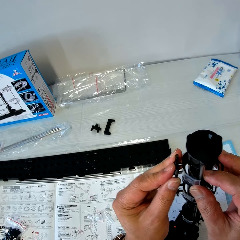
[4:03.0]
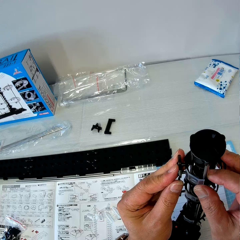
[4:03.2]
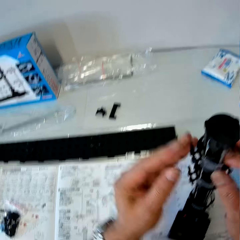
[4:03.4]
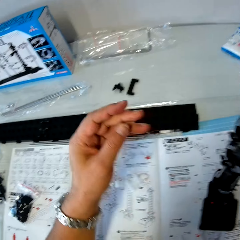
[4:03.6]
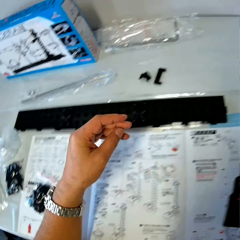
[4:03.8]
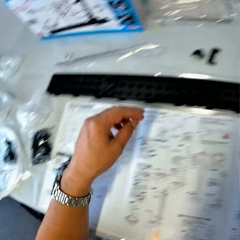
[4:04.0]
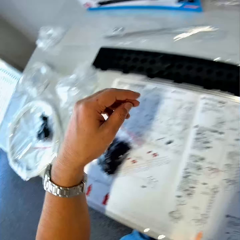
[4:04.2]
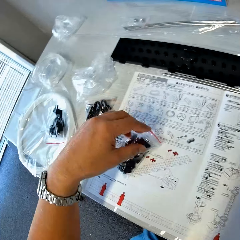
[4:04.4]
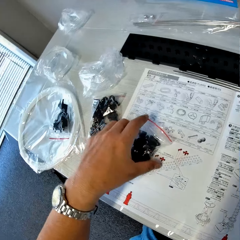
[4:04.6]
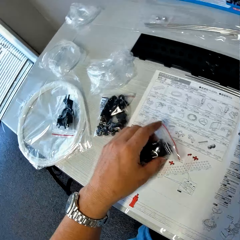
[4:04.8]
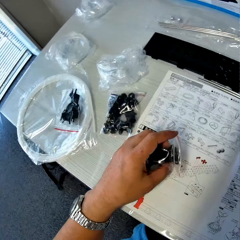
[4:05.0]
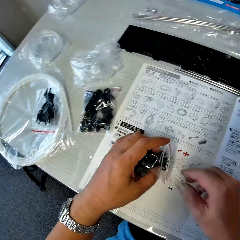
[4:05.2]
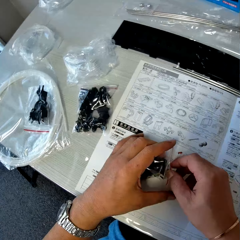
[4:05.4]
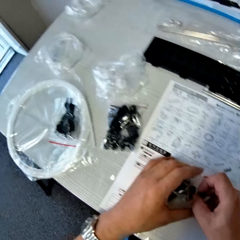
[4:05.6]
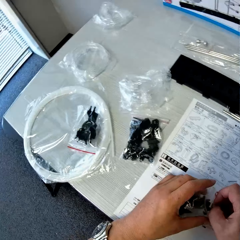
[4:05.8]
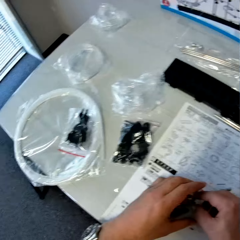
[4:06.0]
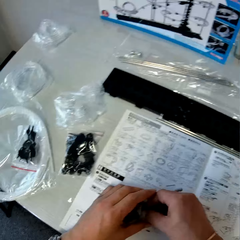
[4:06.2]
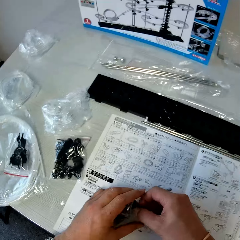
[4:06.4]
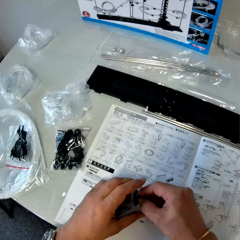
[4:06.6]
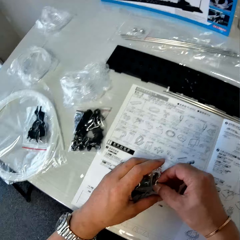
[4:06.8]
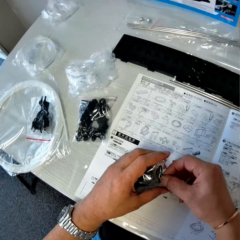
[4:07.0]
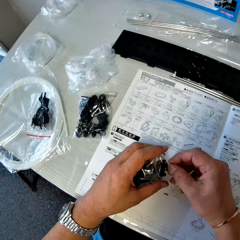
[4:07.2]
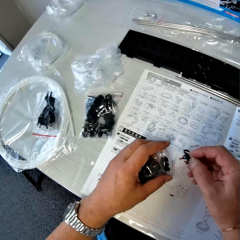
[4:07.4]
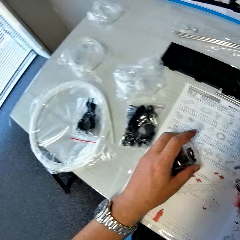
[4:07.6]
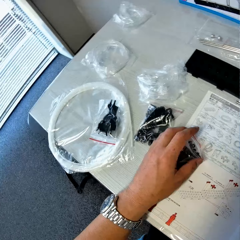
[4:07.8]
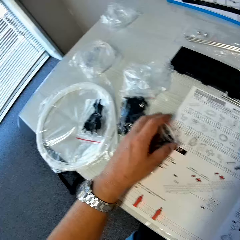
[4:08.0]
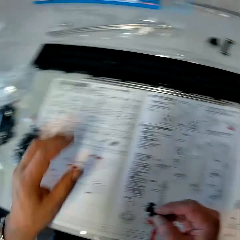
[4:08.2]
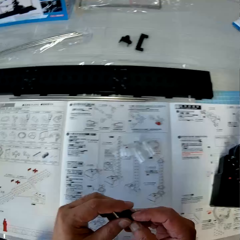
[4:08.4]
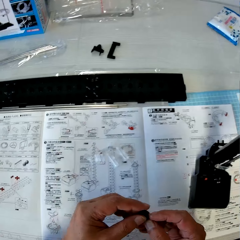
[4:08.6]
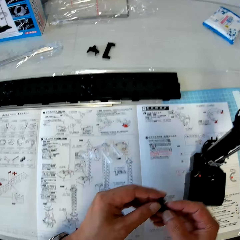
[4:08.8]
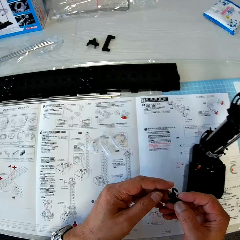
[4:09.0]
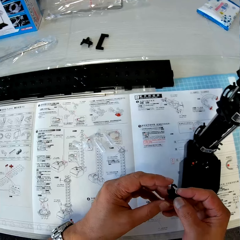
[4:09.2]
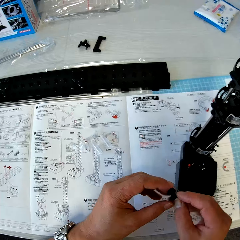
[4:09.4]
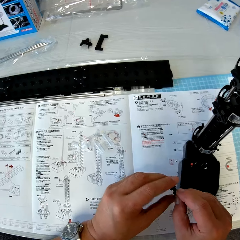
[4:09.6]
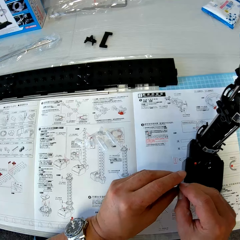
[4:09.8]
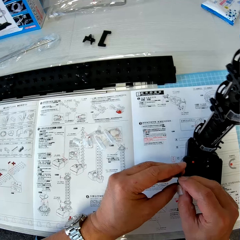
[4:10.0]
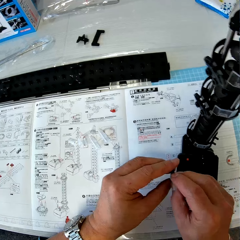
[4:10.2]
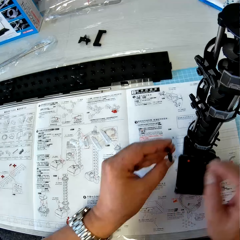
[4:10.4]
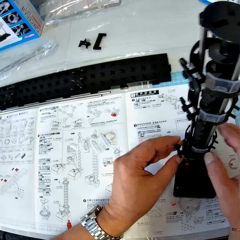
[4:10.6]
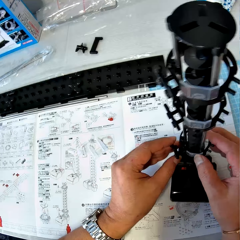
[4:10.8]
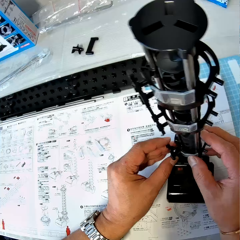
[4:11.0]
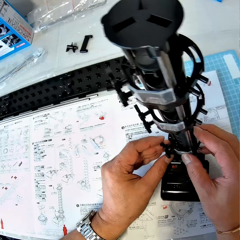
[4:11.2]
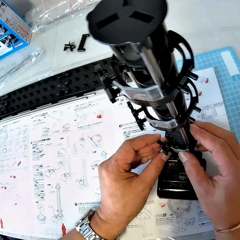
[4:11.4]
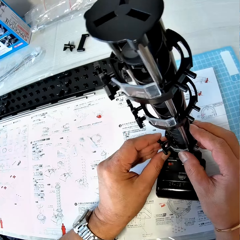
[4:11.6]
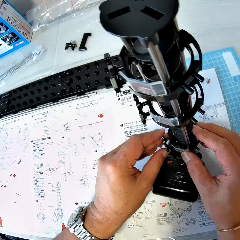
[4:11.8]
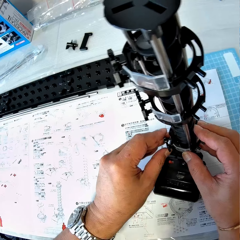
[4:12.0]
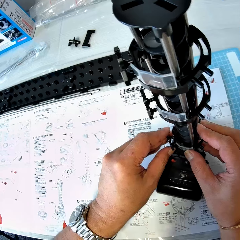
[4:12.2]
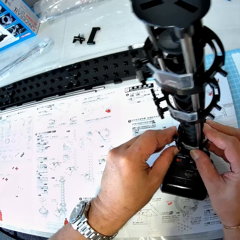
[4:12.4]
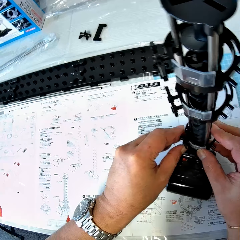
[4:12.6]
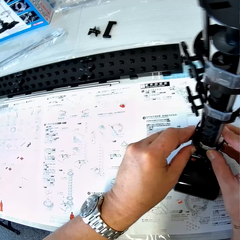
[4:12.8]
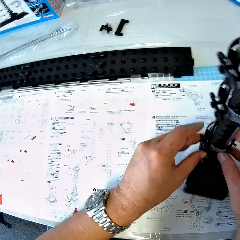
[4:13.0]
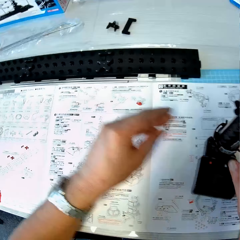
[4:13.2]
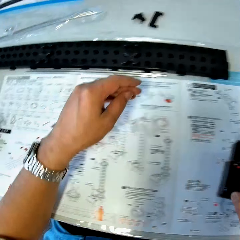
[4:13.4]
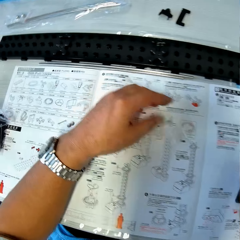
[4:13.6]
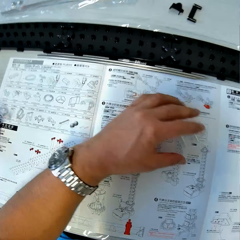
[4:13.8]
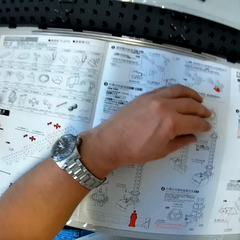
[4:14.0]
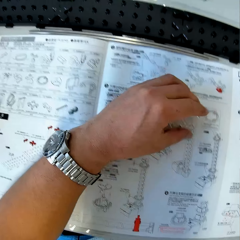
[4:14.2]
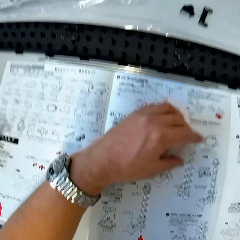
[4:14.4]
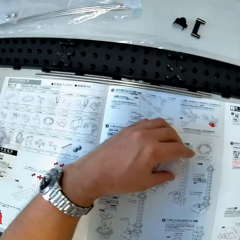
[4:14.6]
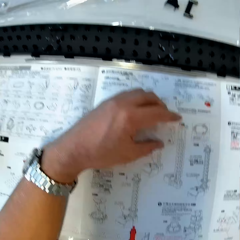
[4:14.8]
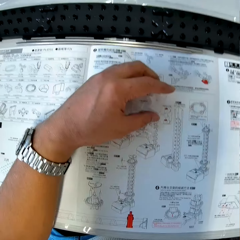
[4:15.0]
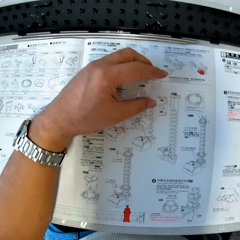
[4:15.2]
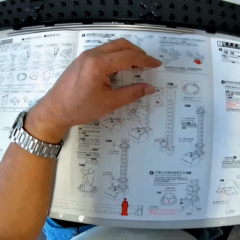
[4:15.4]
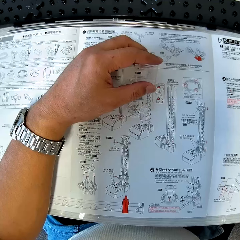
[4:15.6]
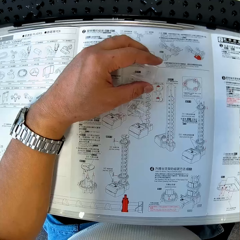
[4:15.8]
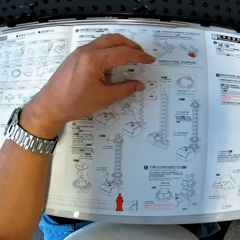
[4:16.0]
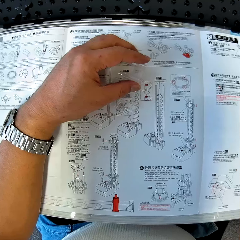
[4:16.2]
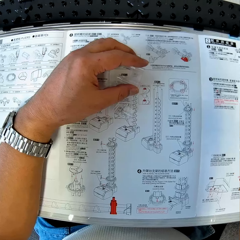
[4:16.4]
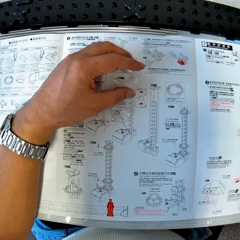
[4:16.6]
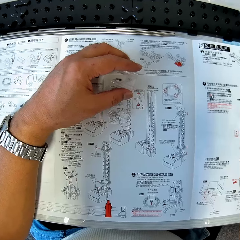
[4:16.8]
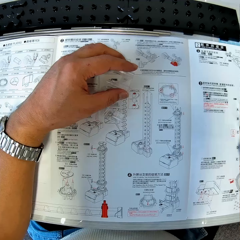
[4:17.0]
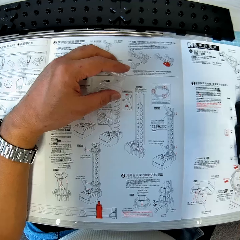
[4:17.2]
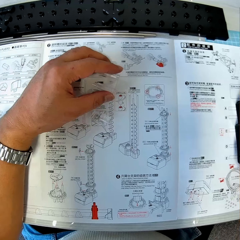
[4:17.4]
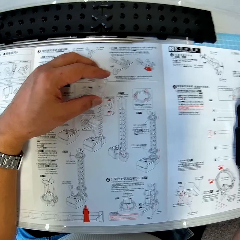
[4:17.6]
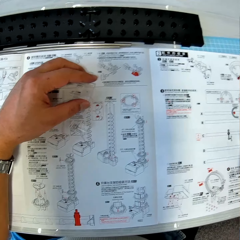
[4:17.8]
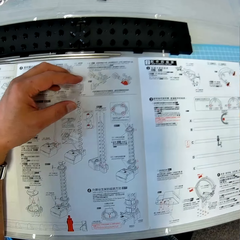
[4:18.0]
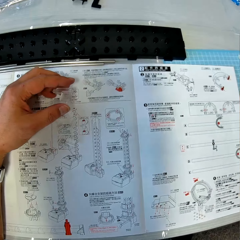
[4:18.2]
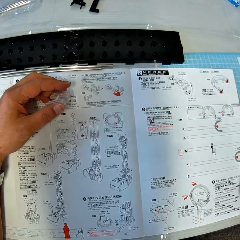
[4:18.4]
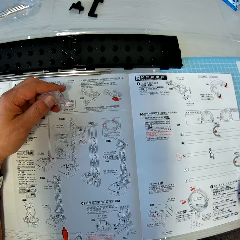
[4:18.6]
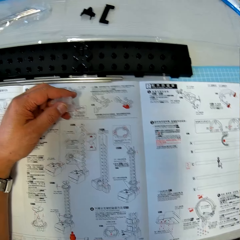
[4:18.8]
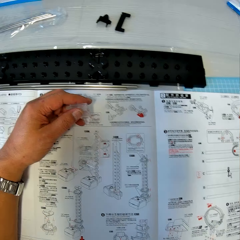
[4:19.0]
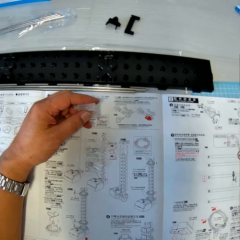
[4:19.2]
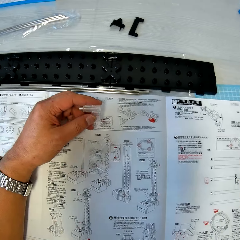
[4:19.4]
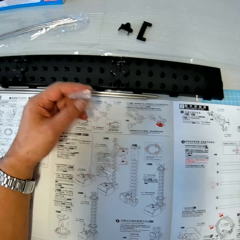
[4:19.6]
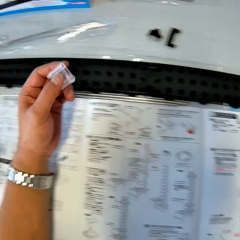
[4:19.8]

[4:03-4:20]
The camera wearer moves his left hand towards the table. He picks up the pack of rail stand from the table, removes a piece of rail stand from the pack and drops the pack of rail stand on the table. He holds the piece of rail stand in his hands. He fixes the piece of rail stand on the space rail. He holds the base of the space rail with his right hand. He picks up the loop stand from the table with his left hand. He holds the loop stand in his left hand. He moves the space rail on the table with his right hand.

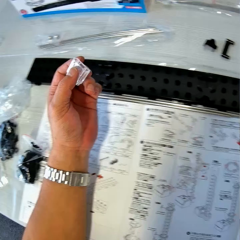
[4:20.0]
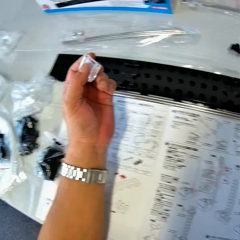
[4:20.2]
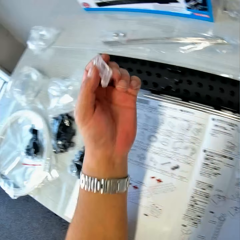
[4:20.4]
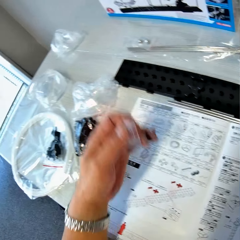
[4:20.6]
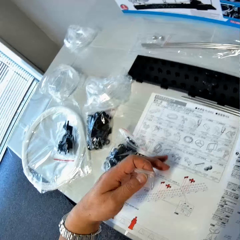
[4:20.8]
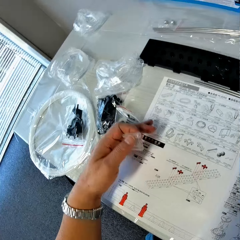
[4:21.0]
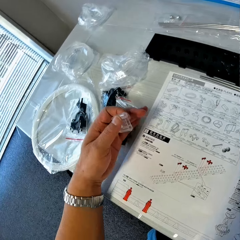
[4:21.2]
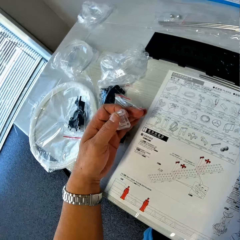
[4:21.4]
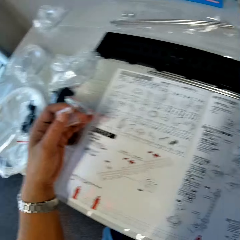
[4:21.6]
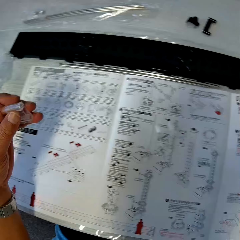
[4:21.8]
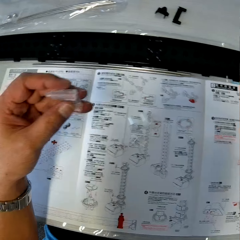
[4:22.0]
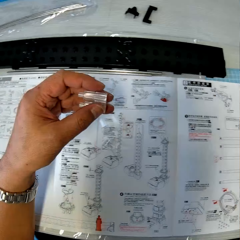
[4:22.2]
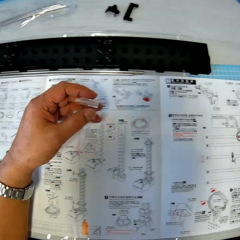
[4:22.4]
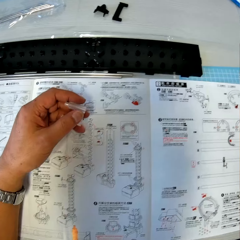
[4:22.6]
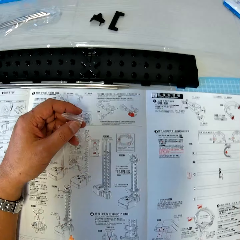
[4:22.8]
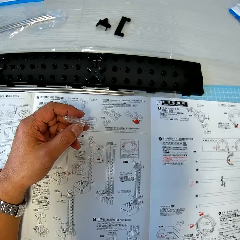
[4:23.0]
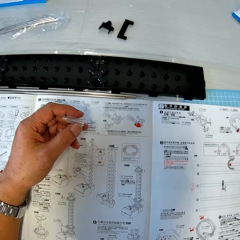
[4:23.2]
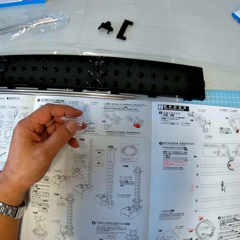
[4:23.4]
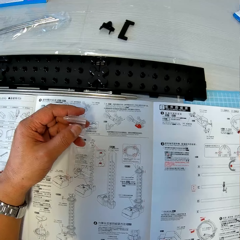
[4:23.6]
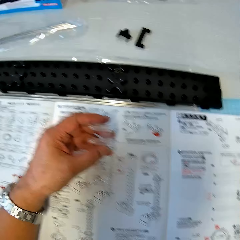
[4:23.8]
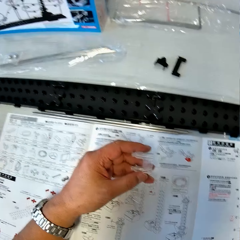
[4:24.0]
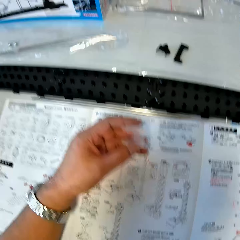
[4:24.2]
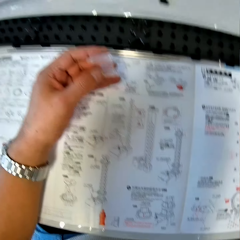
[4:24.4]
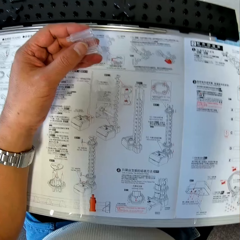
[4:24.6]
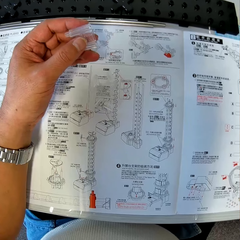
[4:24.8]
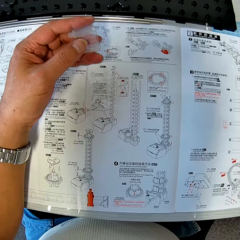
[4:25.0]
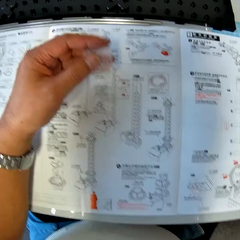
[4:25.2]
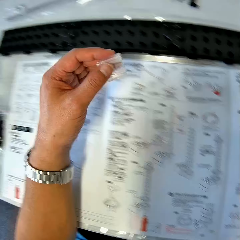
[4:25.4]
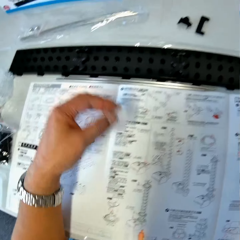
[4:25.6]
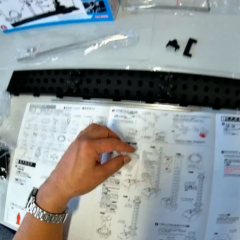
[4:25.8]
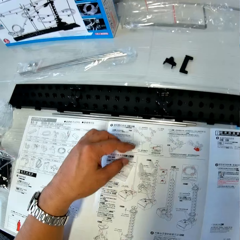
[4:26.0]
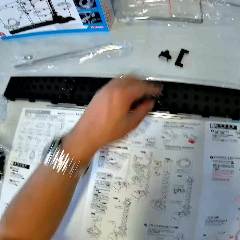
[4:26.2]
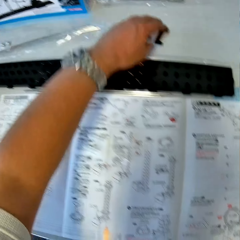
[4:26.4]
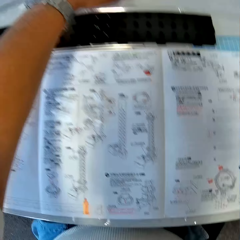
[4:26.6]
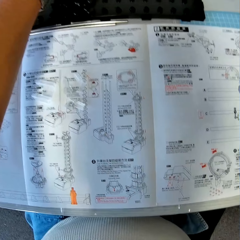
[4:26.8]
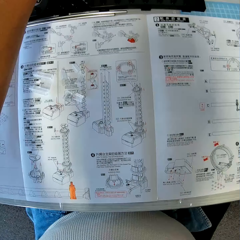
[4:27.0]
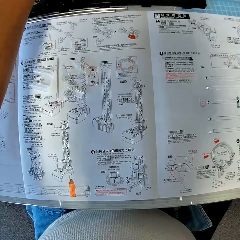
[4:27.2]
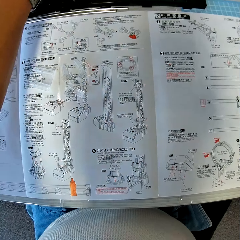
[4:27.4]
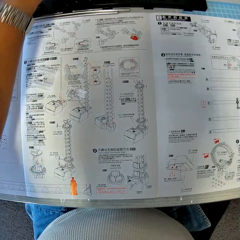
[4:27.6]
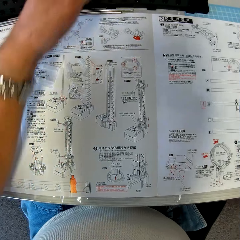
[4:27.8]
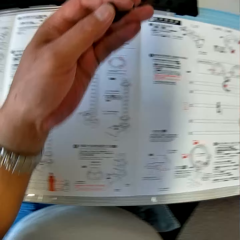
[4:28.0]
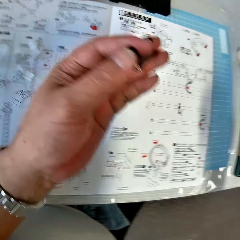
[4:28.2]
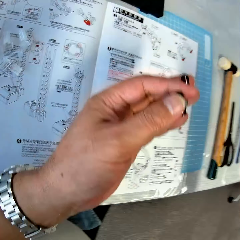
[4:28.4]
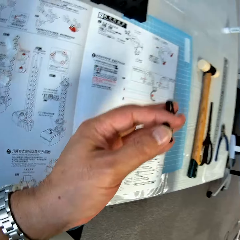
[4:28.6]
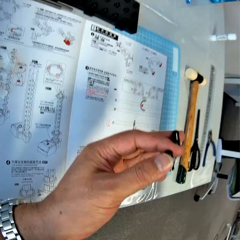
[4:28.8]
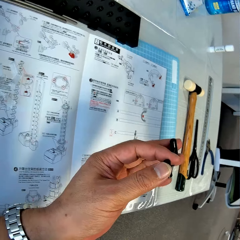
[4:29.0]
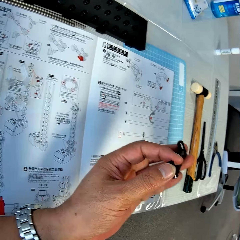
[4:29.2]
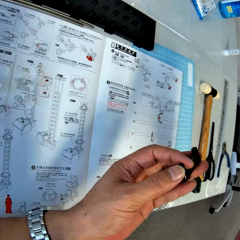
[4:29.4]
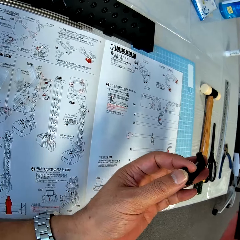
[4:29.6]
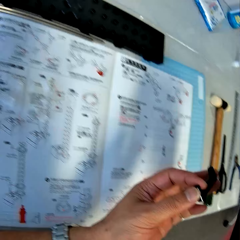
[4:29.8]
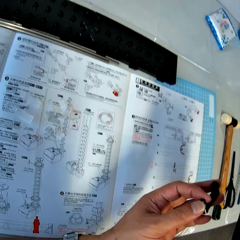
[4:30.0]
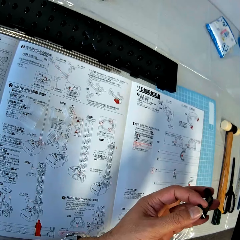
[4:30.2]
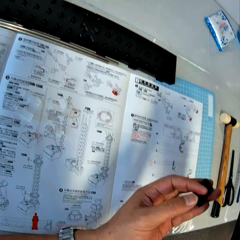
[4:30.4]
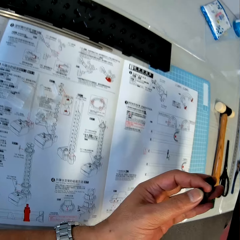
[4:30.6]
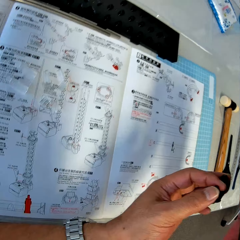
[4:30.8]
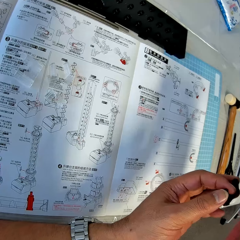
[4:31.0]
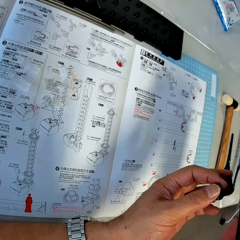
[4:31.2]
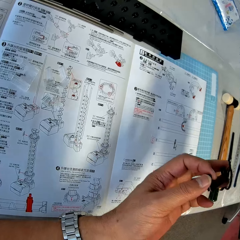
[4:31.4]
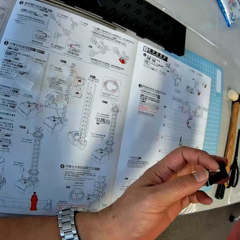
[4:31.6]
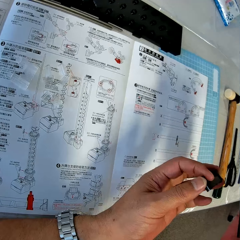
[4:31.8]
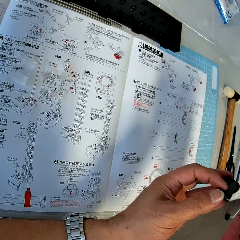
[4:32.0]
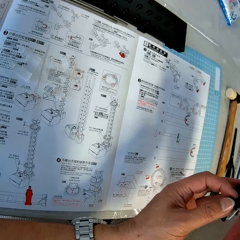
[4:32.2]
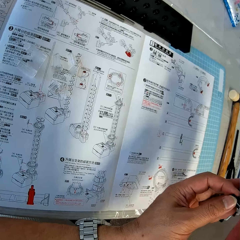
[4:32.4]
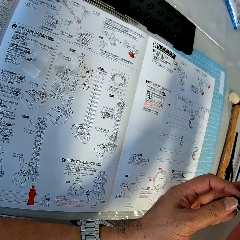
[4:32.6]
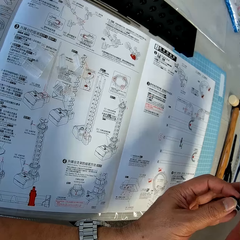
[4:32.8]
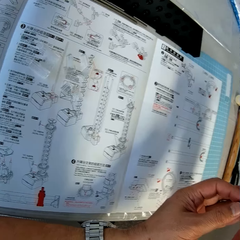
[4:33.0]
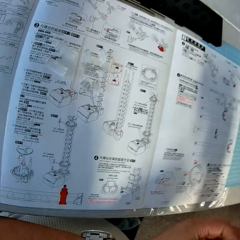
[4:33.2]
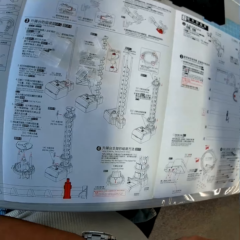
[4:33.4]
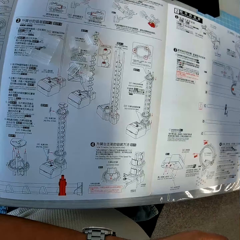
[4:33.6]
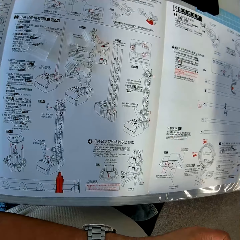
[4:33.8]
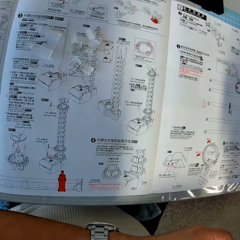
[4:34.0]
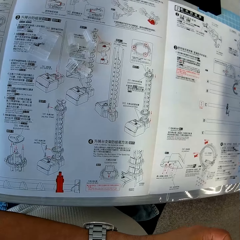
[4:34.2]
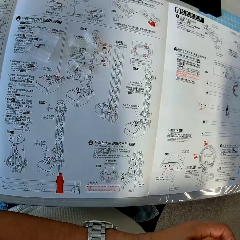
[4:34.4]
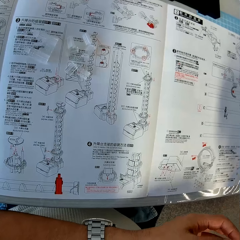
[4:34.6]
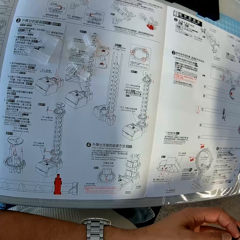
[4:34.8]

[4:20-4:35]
The camera wearer picks up the loop stand. He moves his left hand with the loop stand across the table. He moves the pack of rail stand with his left hand on the table. He moves his left hand with the loop stand across the table. He checks the loop stand in his left hand. He drops the loop stand on the table. He picks up a base holder from the table. He checks the base holder in his hand. He moves the base holder towards the space rail. He moves the base holder from the space rail.
